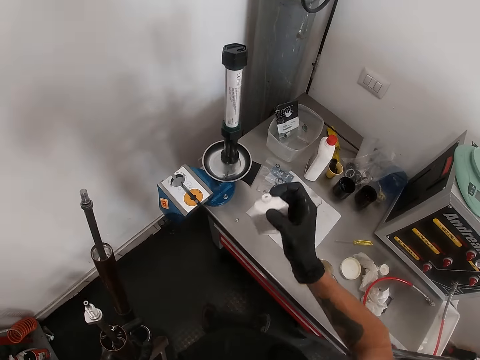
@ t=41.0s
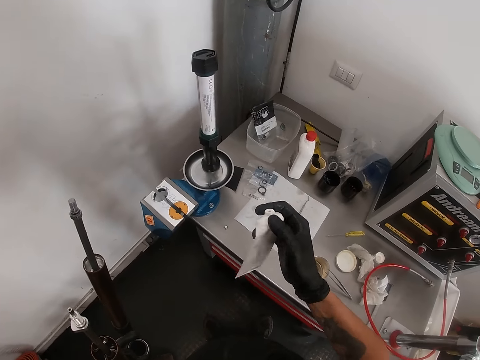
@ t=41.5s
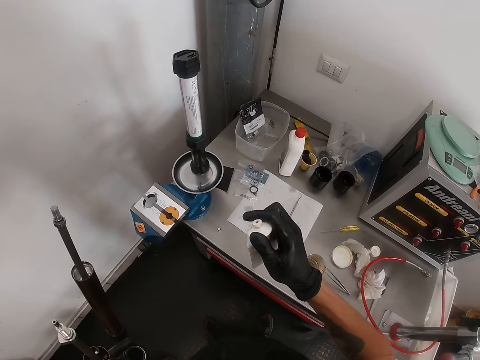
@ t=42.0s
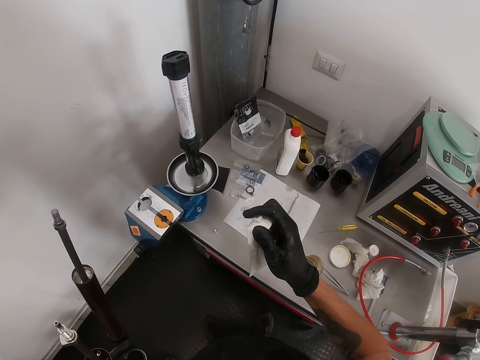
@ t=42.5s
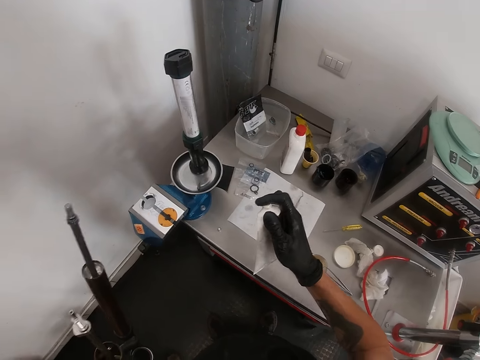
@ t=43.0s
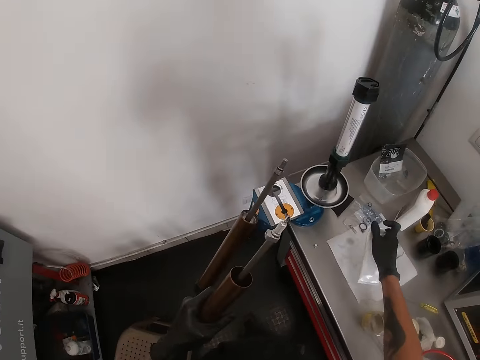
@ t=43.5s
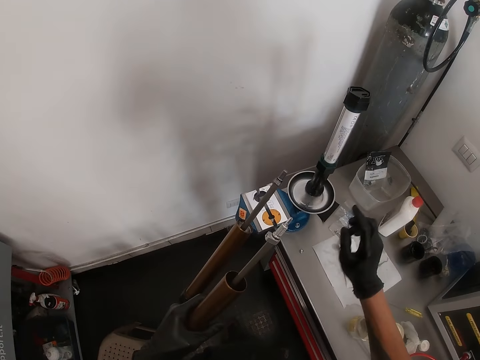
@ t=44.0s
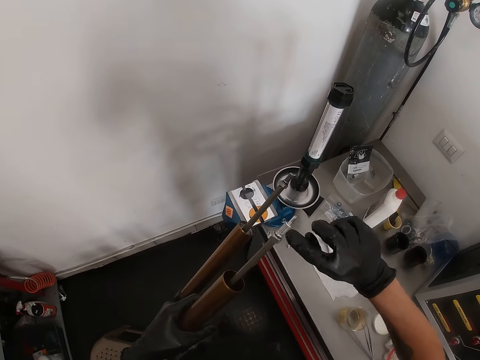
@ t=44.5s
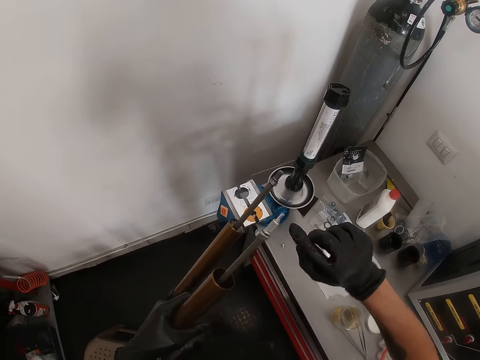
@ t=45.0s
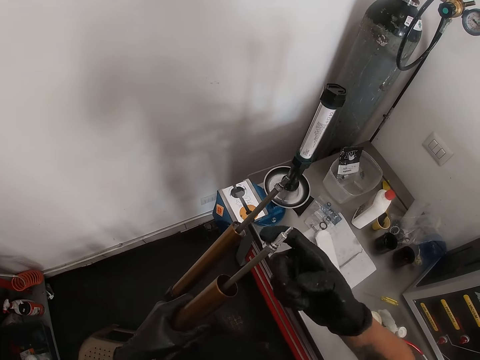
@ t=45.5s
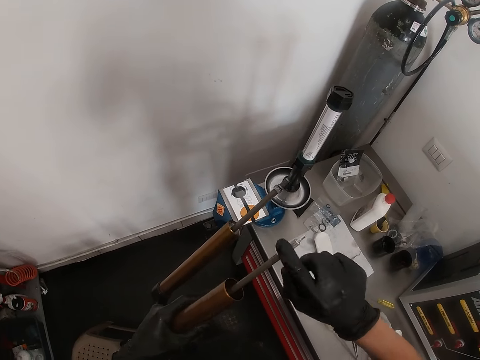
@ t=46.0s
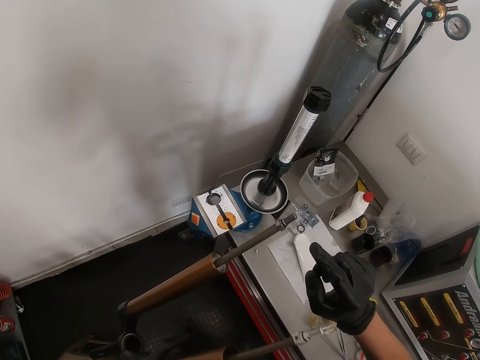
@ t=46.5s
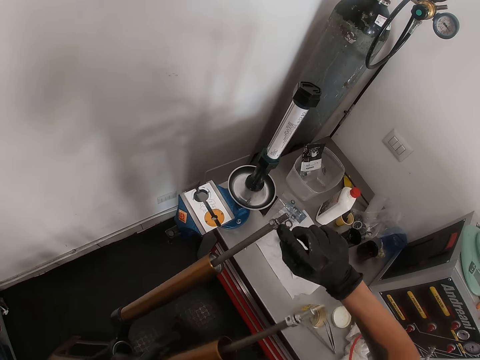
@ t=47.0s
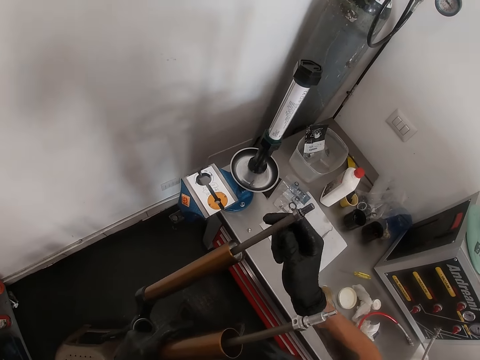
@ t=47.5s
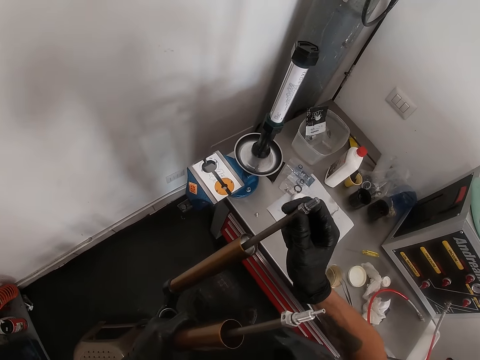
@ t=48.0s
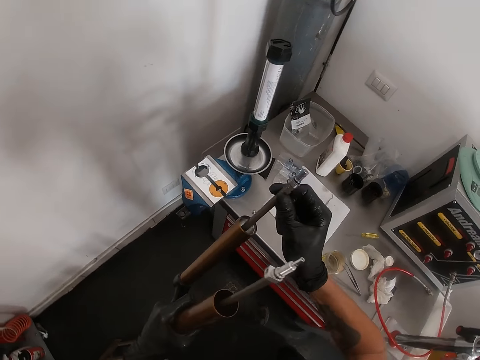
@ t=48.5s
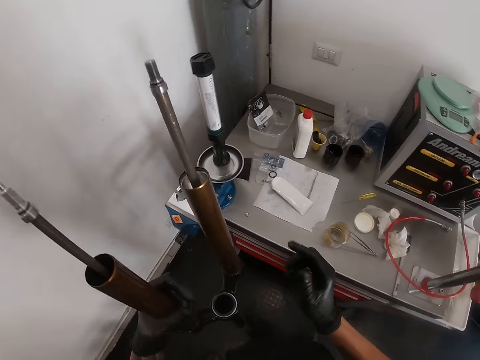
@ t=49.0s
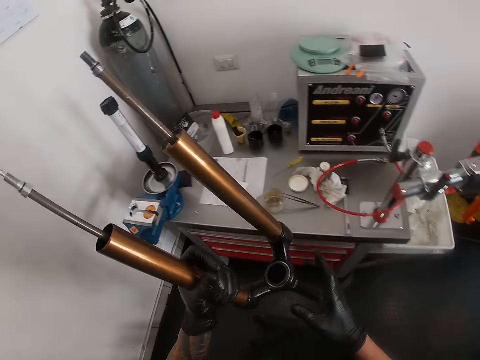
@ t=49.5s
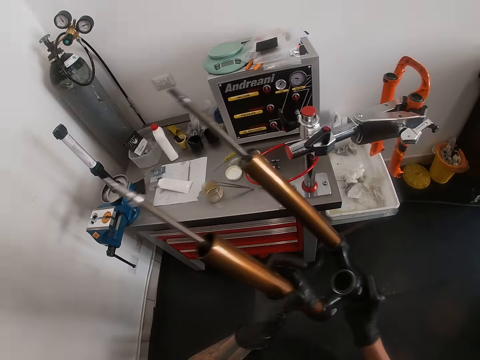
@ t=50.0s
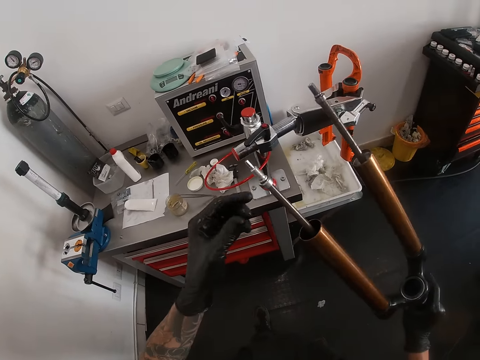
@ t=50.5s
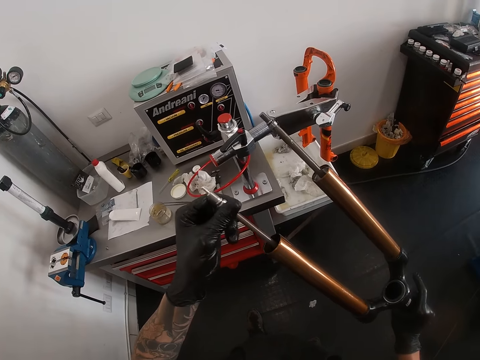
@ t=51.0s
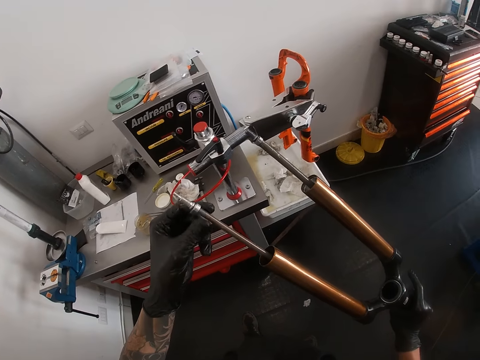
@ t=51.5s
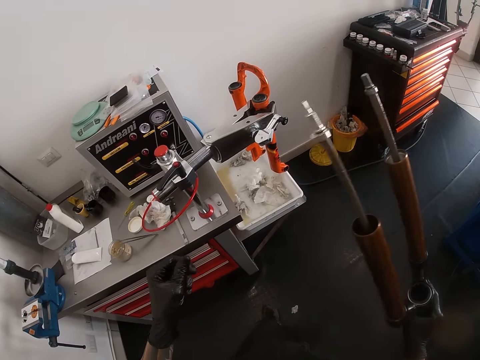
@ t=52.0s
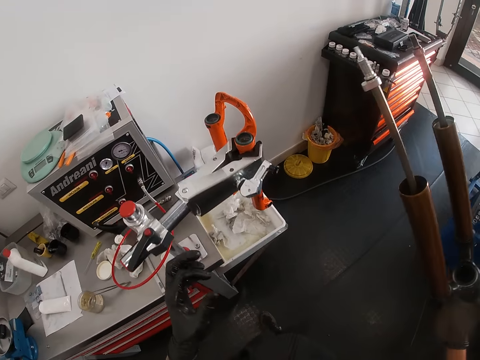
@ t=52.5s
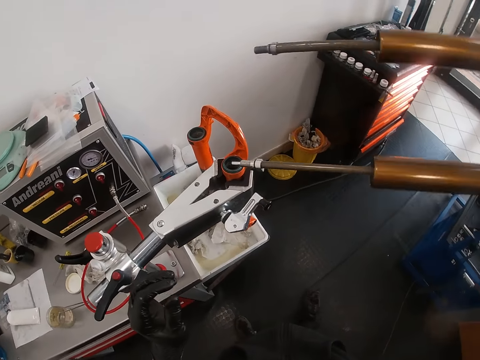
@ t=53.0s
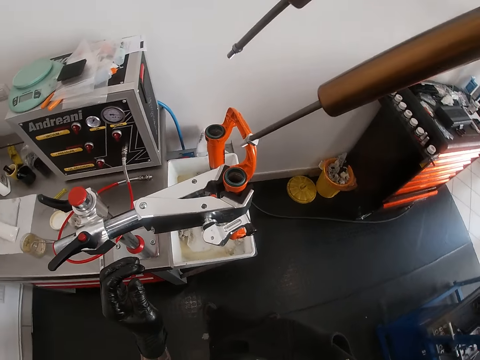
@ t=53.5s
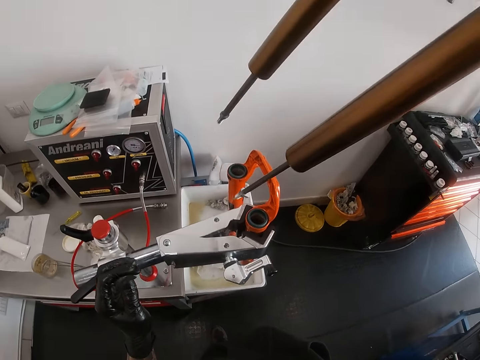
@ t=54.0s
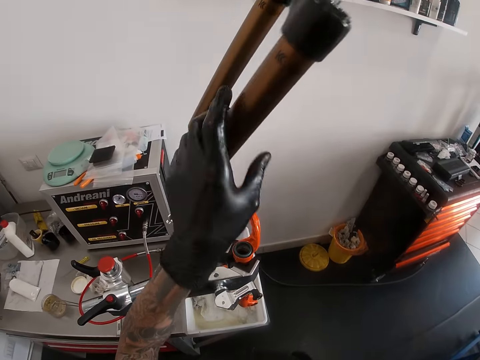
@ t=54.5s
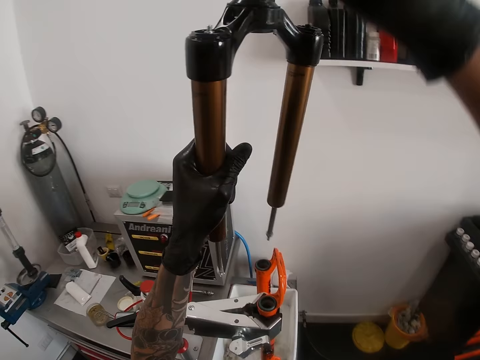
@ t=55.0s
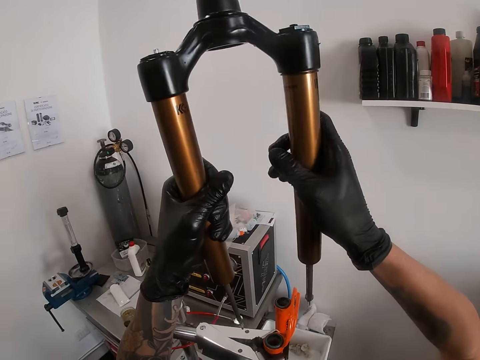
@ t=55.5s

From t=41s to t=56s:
The camera wearer presses lubricant from the lubricant container to his right hand. He picks something from the tube. He drops the lubricant container on the table with his right hand. He applies the lubricant on the upper part of the bicycle fork seal head, on the bolts, with his right hand. He passes the upper part of the bicycle fork from his left hand to his right hand. He adjusts the upper part of the bicycle fork top cap on the metal rod with his left hand.

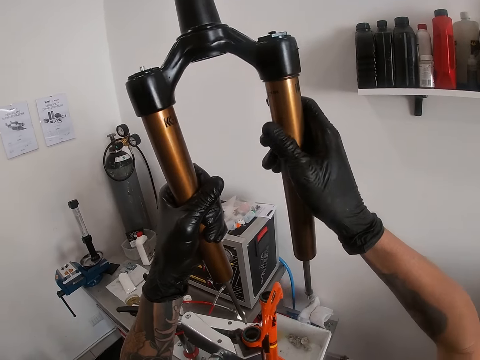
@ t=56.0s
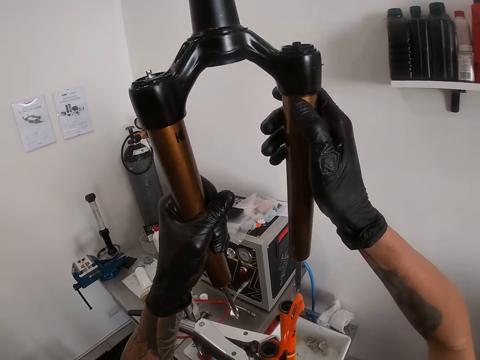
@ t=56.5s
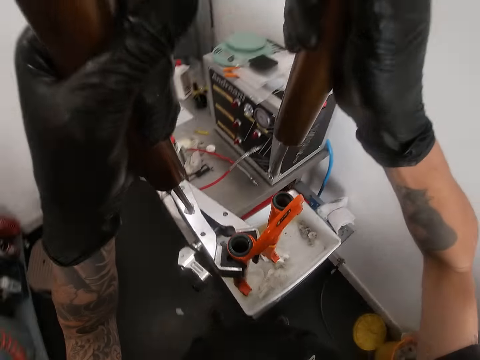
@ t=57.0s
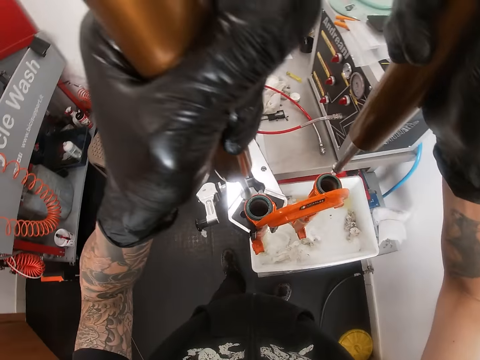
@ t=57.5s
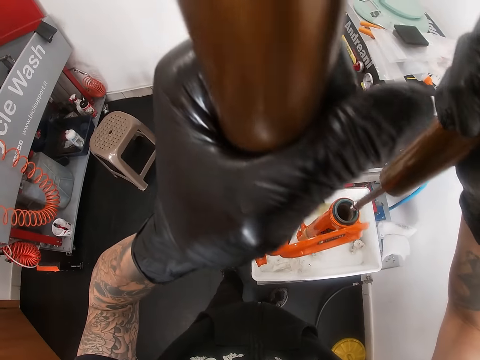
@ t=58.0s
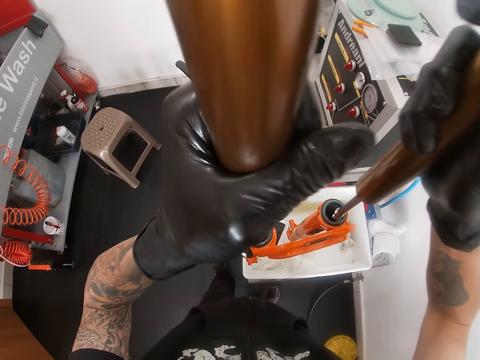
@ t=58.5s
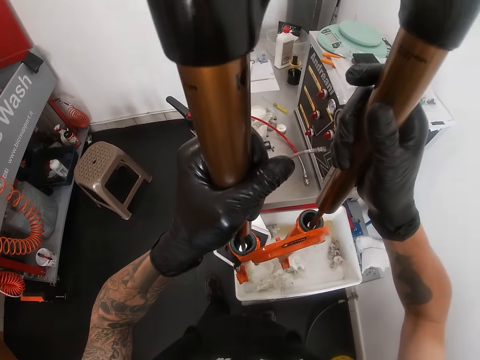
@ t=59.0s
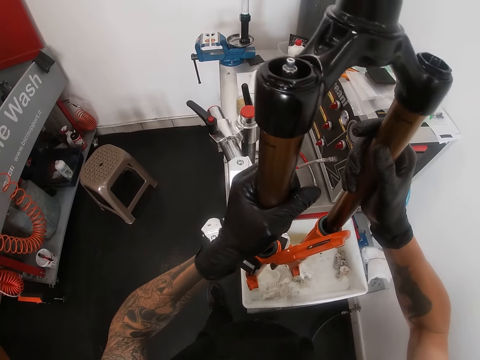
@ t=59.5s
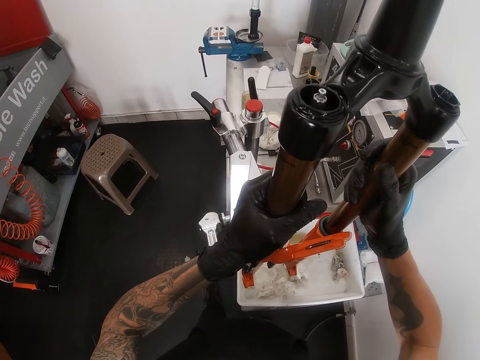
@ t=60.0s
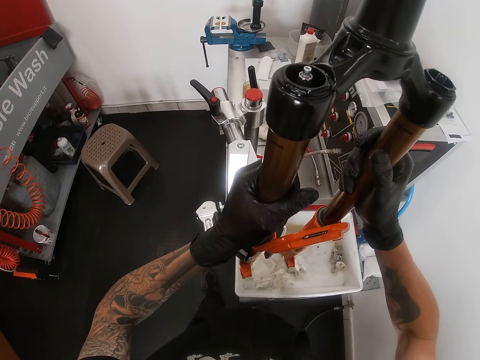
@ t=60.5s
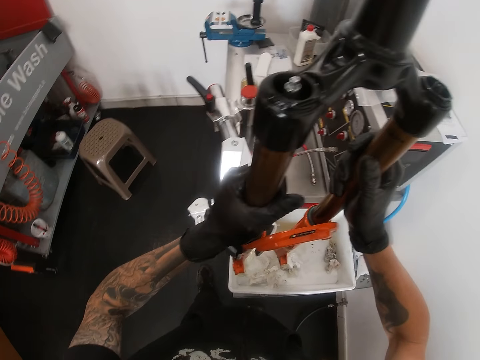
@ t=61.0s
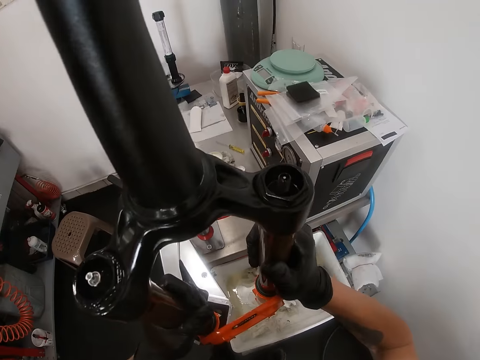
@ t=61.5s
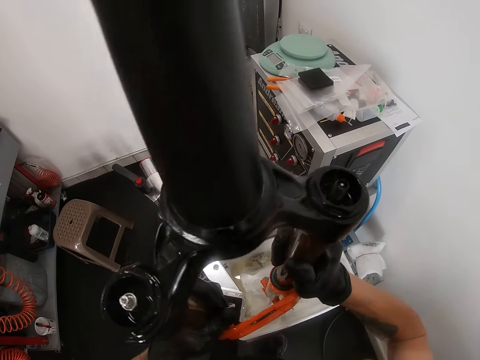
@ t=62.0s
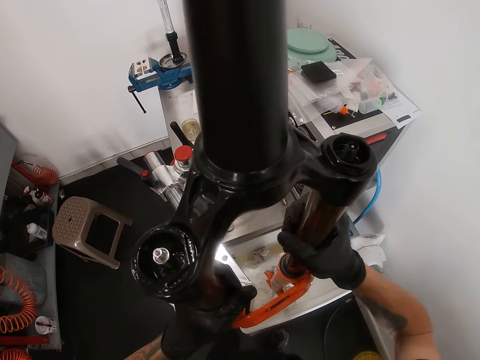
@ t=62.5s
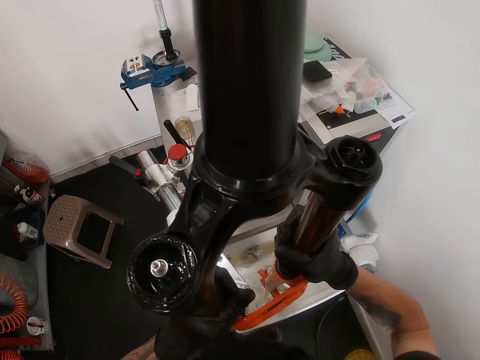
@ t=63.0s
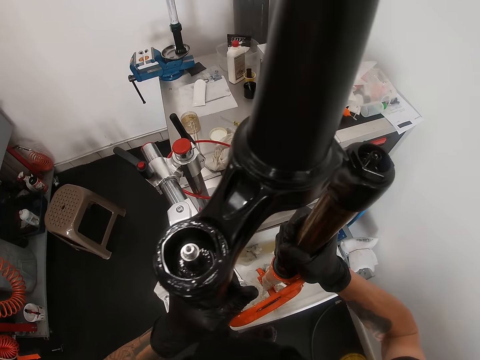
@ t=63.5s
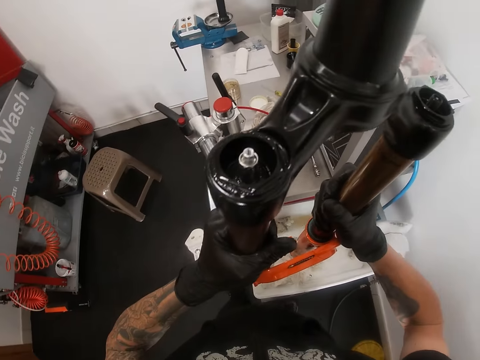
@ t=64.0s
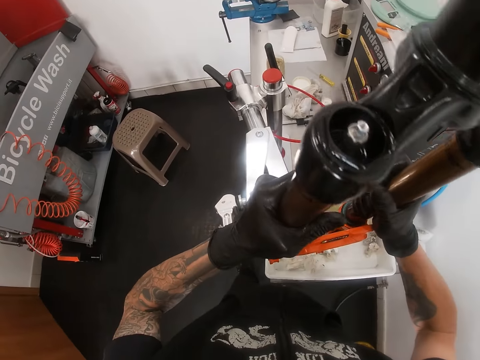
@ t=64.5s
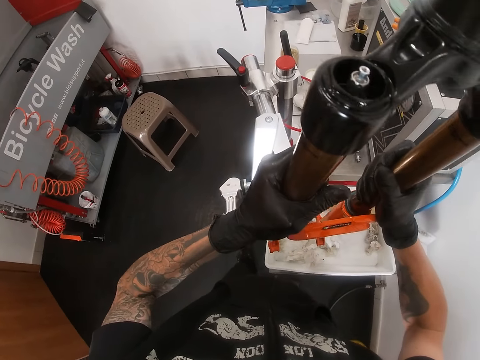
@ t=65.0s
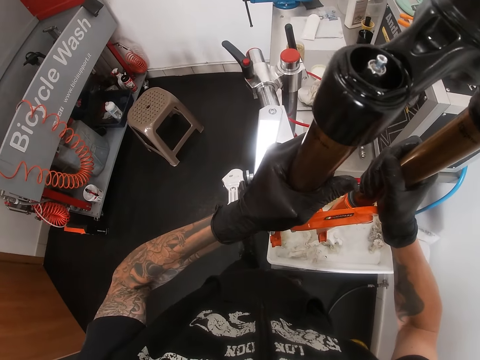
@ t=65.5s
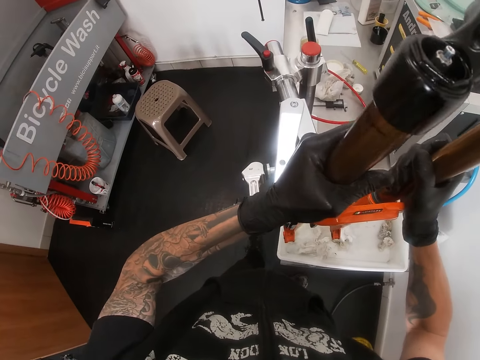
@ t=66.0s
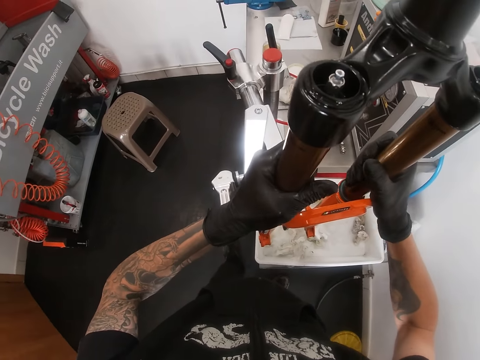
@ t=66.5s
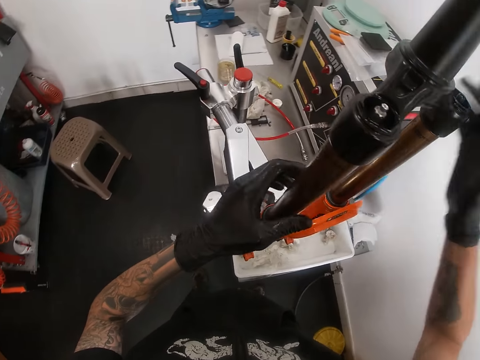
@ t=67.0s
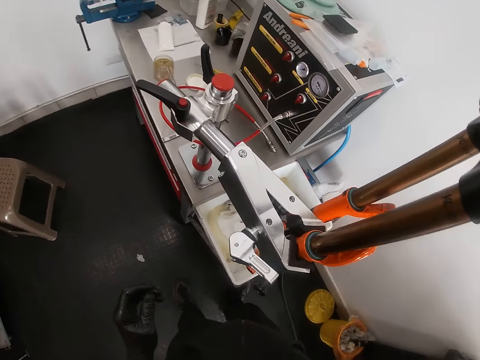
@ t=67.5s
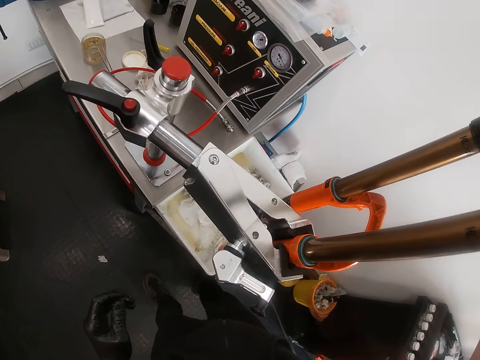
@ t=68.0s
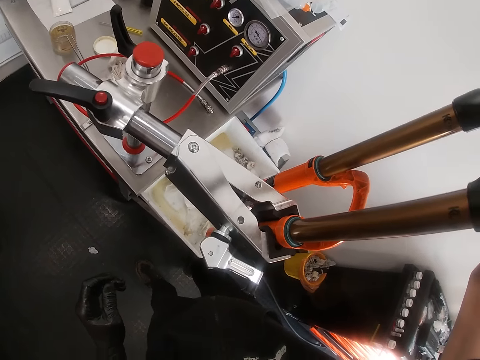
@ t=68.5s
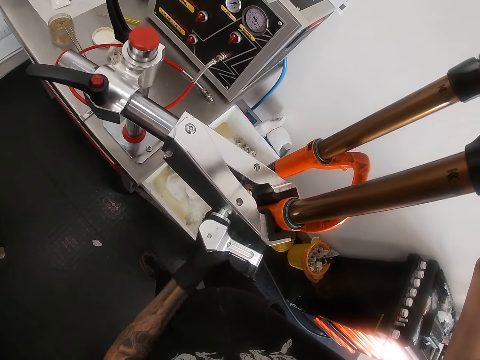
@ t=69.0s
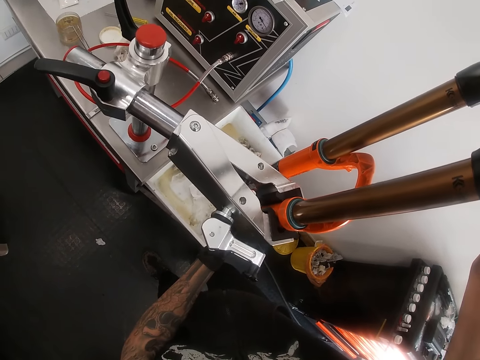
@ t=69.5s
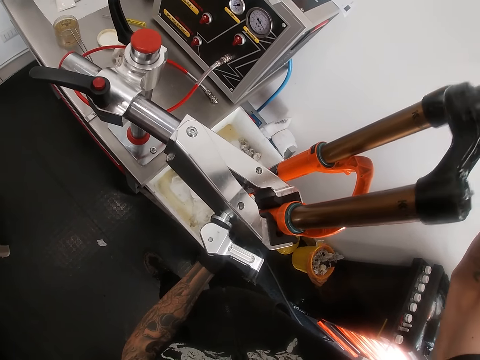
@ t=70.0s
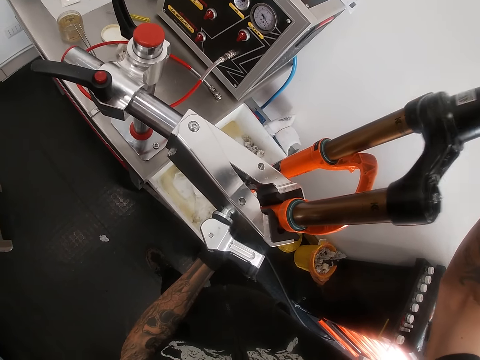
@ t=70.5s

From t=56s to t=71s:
The camera wearer inserts the upper part of the bicycle fork into the lowers of the bicycle fork with his hands.
